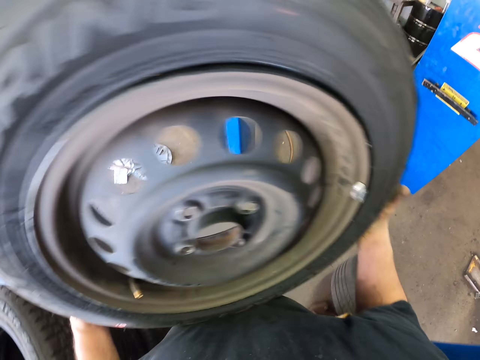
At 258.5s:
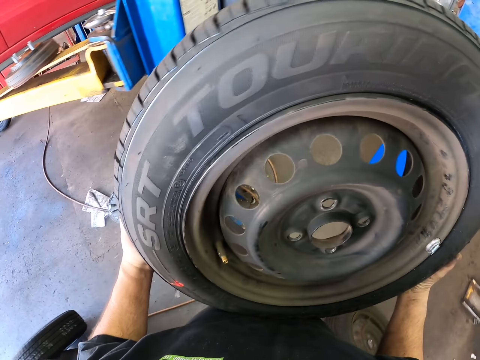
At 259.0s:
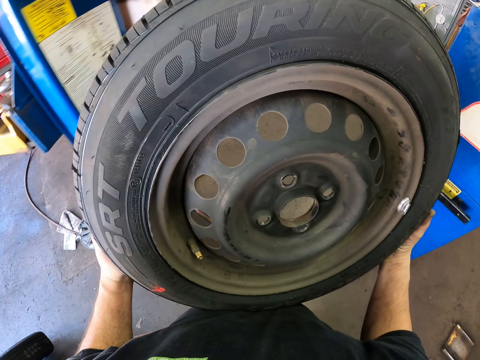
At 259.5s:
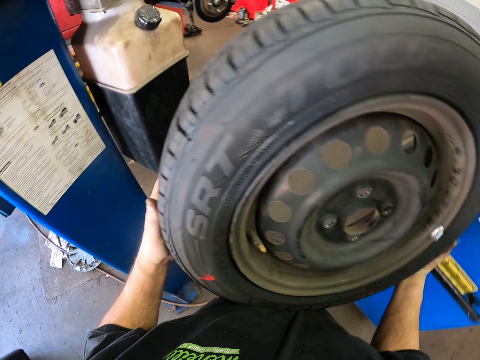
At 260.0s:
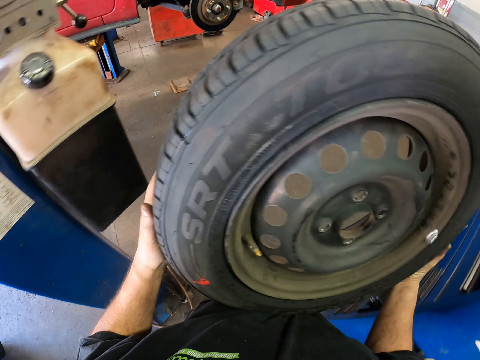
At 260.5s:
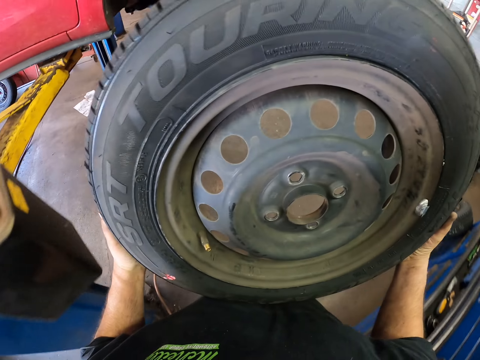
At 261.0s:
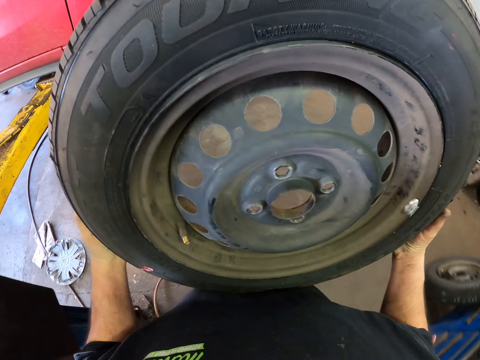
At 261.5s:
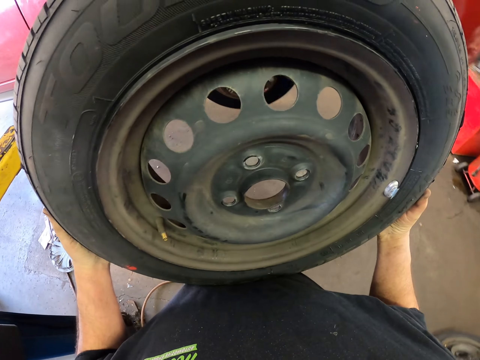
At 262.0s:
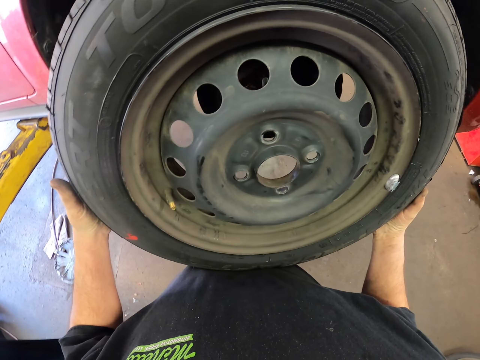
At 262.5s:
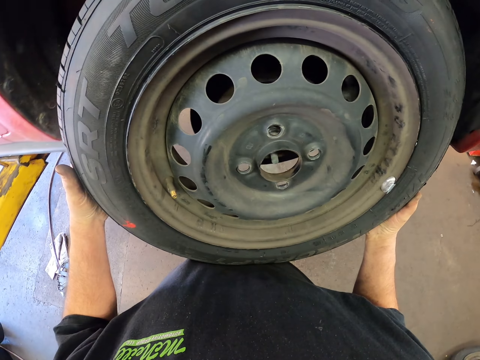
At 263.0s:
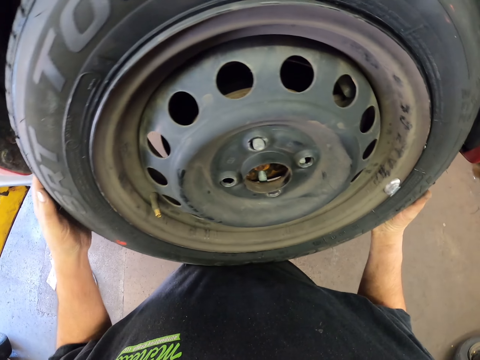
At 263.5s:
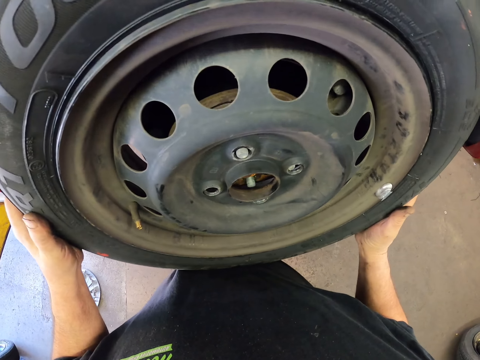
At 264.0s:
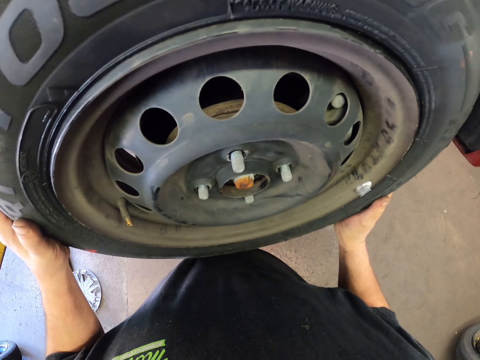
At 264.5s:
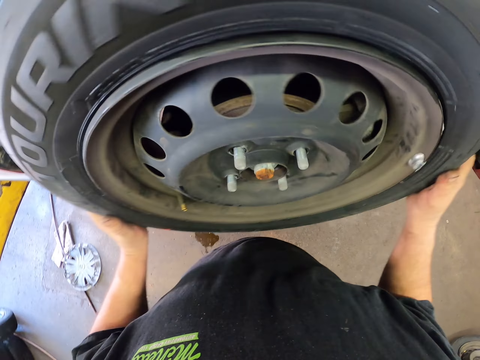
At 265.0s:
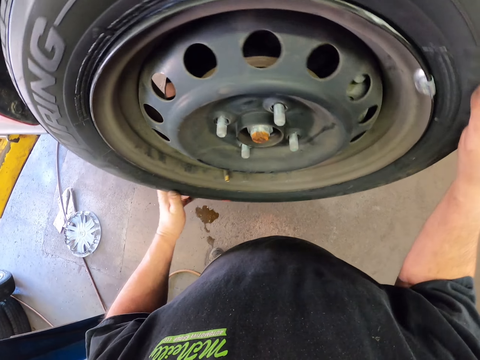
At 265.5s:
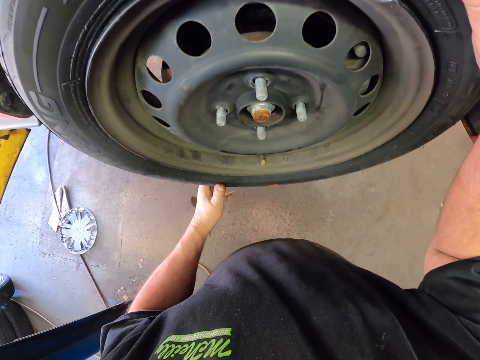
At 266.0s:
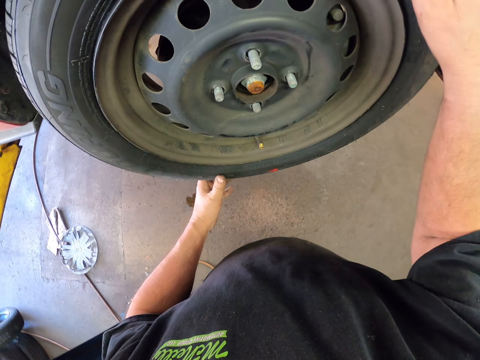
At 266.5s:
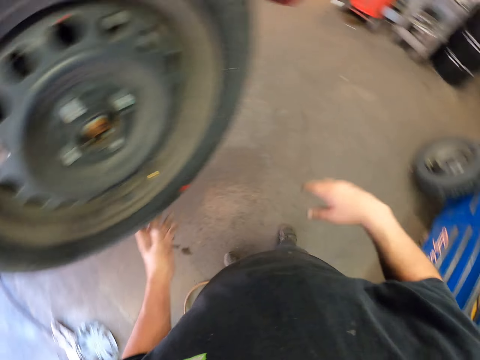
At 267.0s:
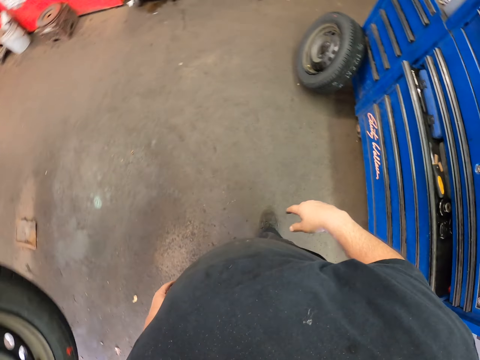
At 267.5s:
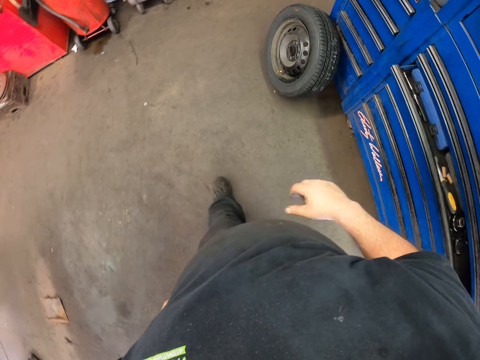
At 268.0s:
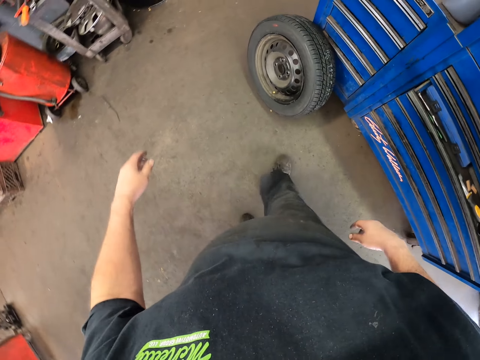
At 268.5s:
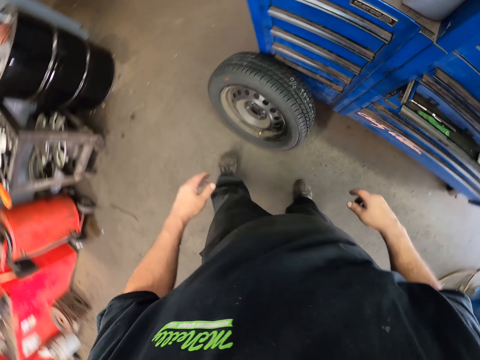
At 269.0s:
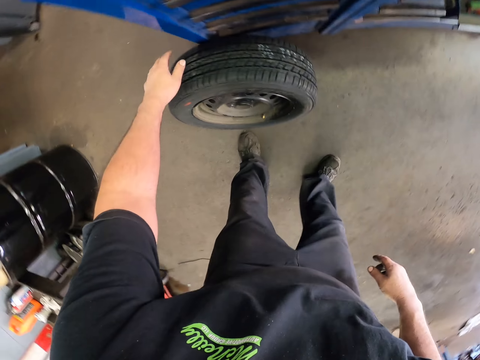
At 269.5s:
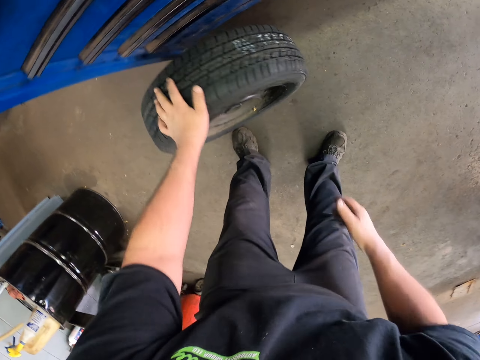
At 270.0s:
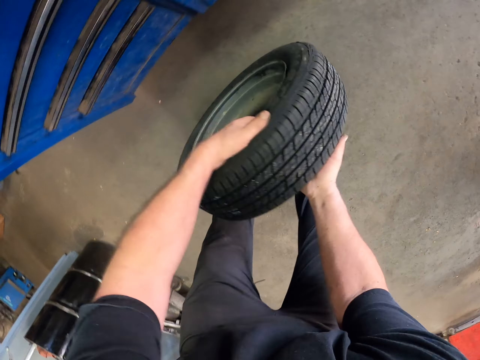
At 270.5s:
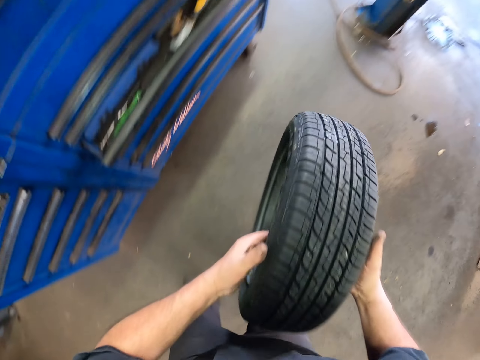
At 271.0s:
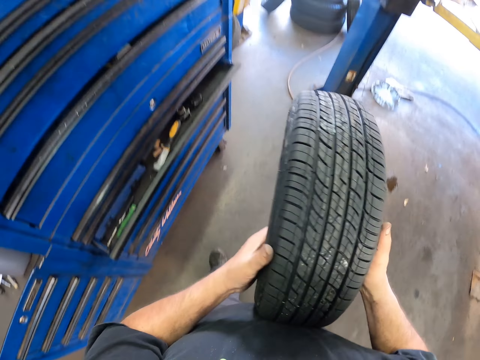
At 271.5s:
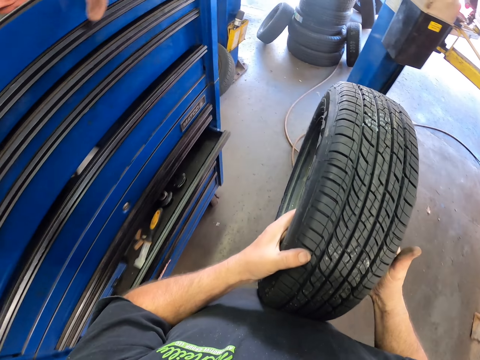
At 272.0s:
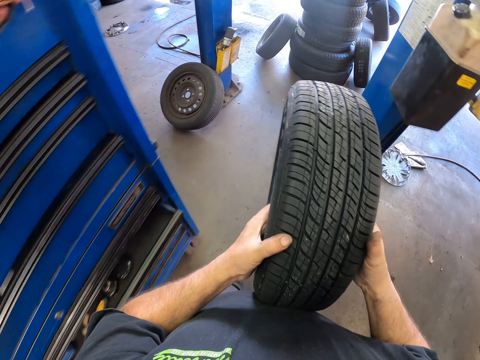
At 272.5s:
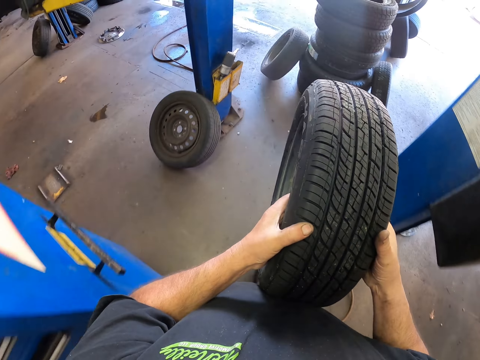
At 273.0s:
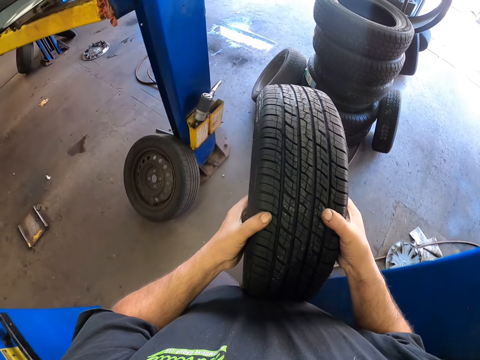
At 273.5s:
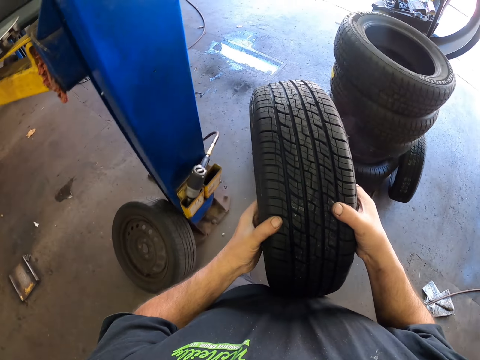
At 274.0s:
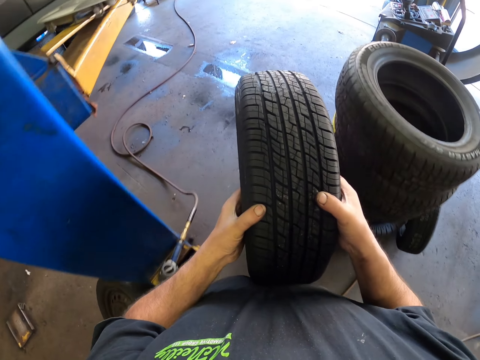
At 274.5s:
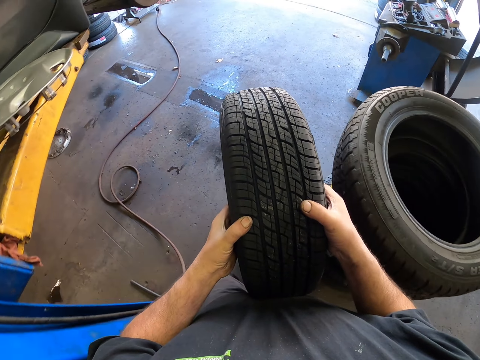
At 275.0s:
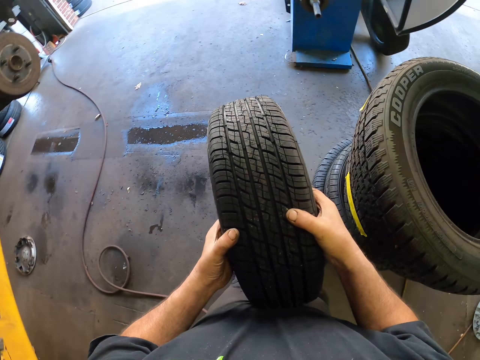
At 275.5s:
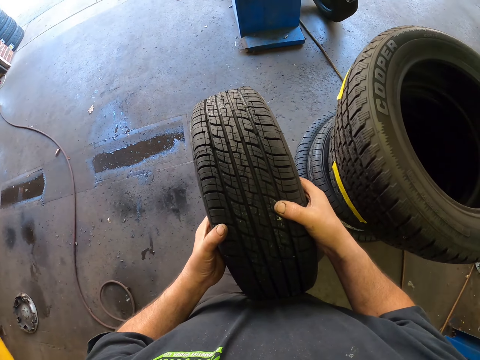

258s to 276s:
The camera wearer puts the wheel on the wheel hub. They turn the wheel. They walk around the garage. They take a tire and carry the tire. They walk around the garage.

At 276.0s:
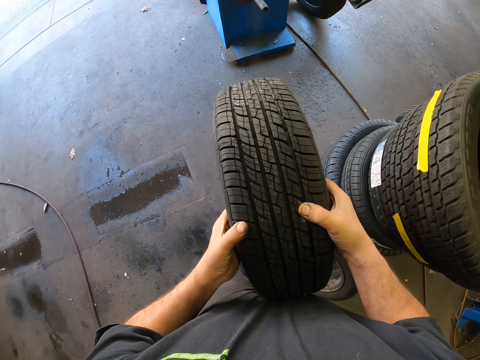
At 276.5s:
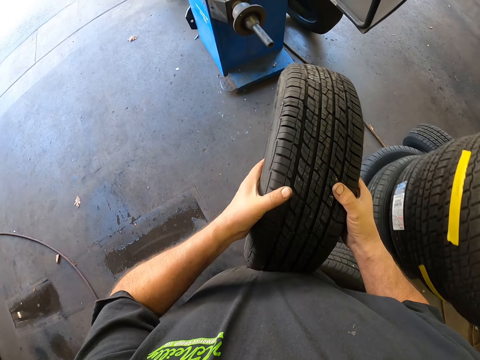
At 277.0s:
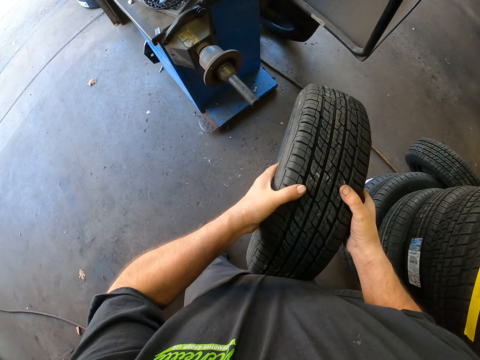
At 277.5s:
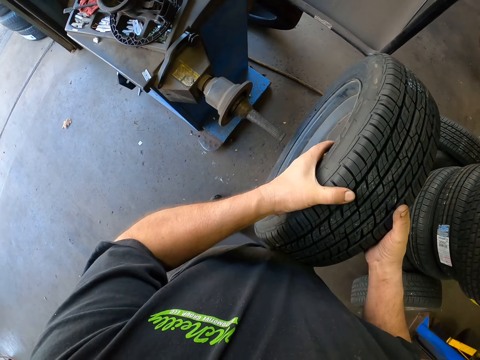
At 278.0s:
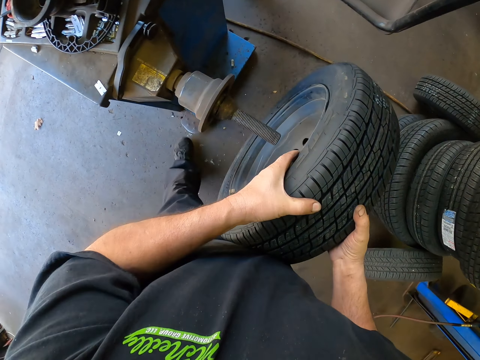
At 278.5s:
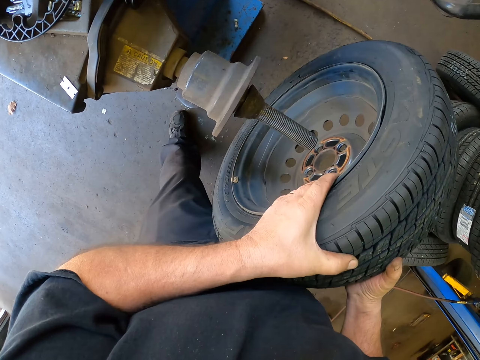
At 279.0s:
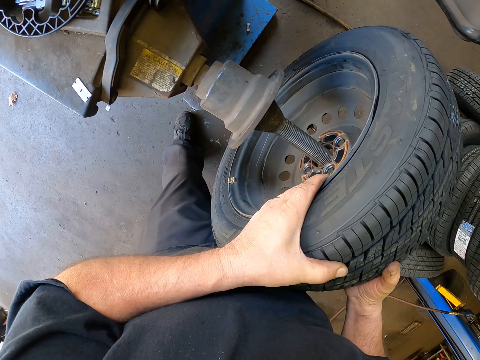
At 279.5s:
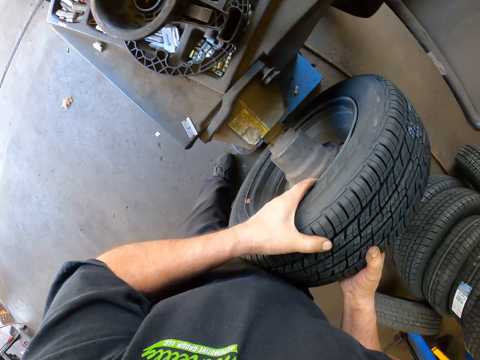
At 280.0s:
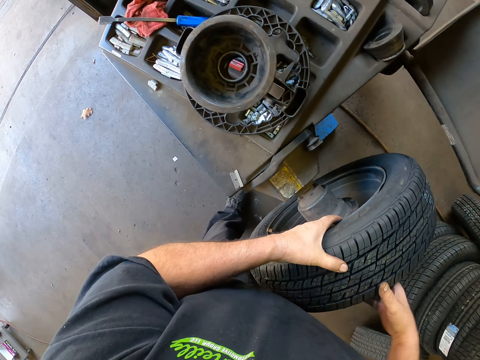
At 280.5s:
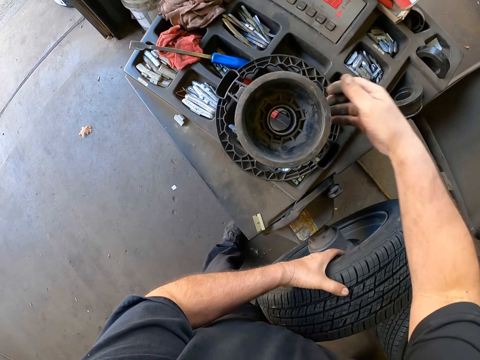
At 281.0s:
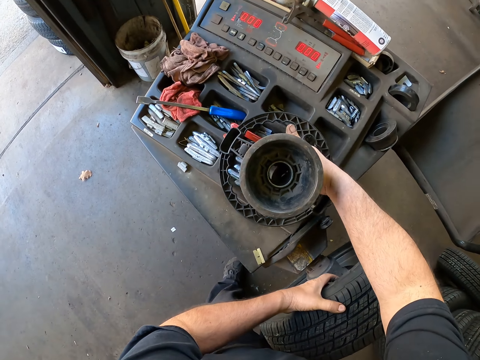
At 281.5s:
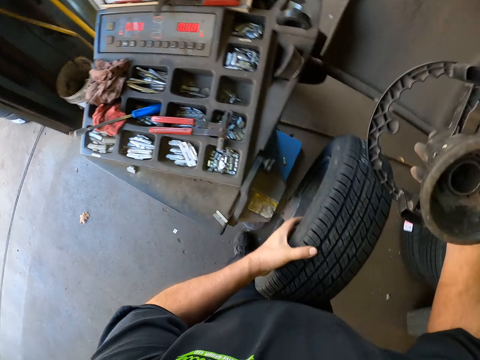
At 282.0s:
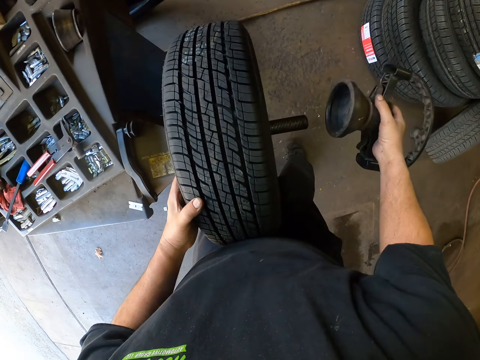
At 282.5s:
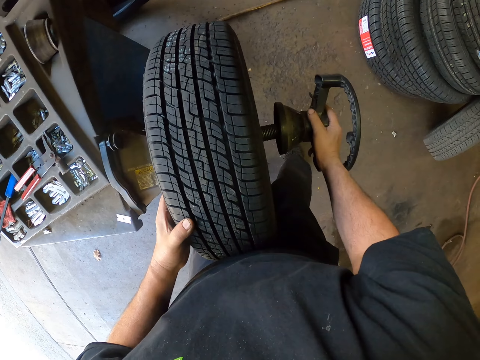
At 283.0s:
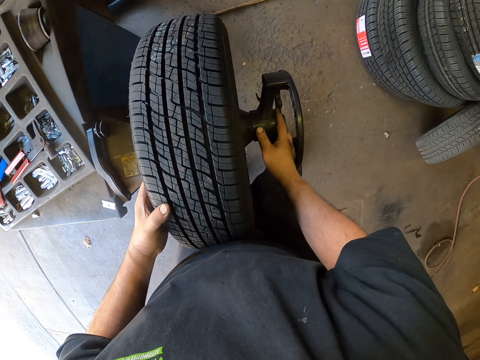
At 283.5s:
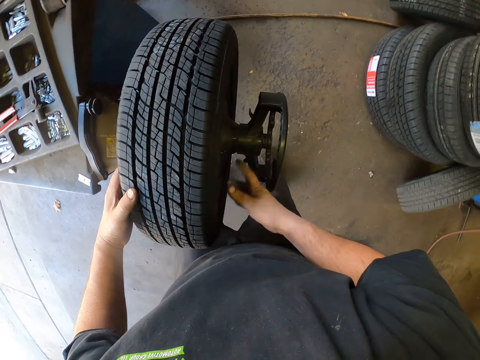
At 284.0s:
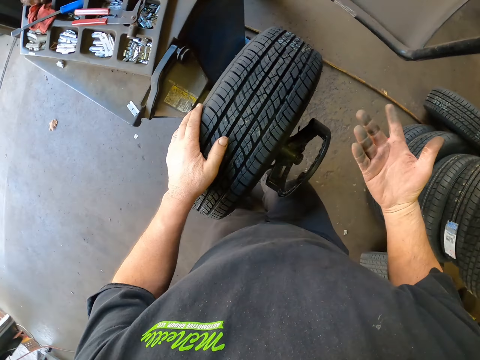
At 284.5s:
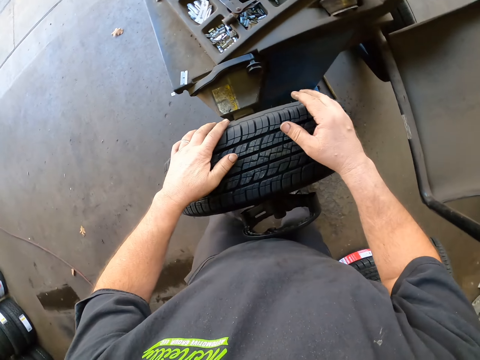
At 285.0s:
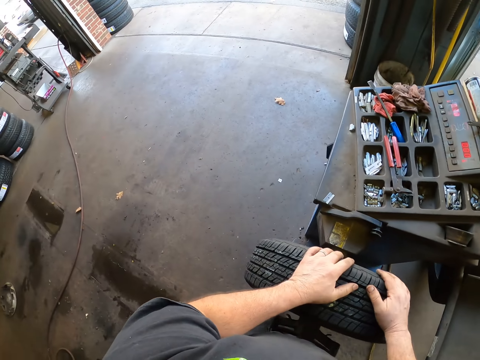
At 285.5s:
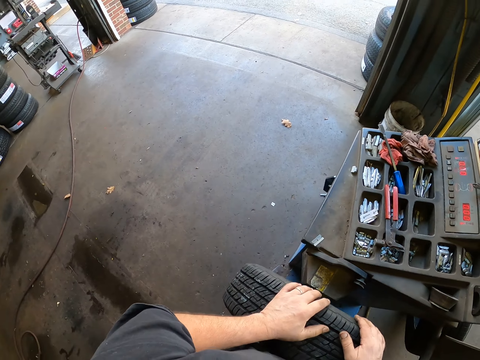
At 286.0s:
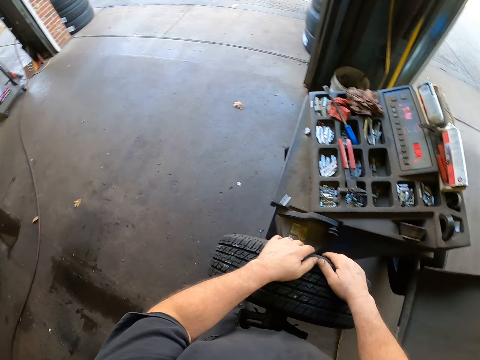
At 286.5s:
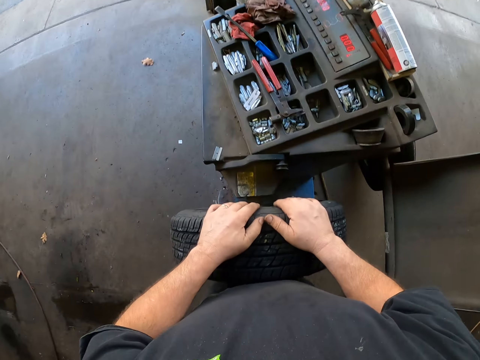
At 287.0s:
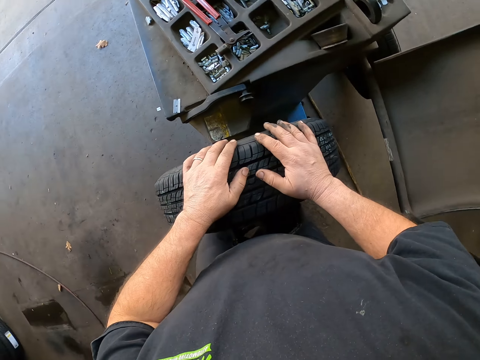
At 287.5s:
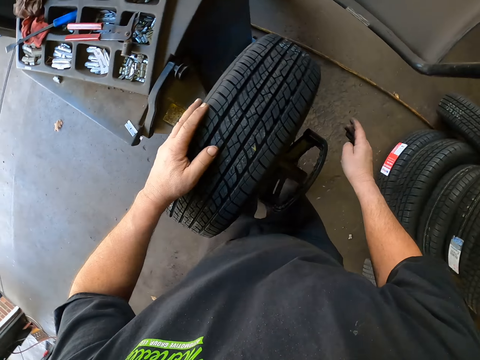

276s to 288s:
The camera wearer puts the tire on the axle. They pick up the wheel balancing machine clamp or star ring. They put the star ring on the axle. They push the wheel inside the balancing machine. They look at the right hand. They look around the garage.
